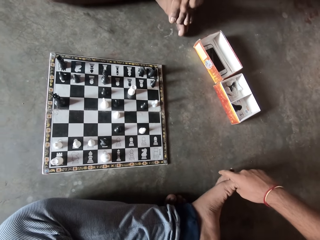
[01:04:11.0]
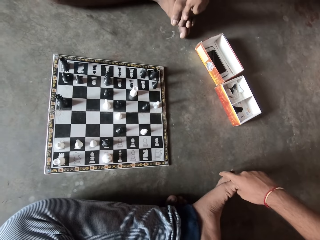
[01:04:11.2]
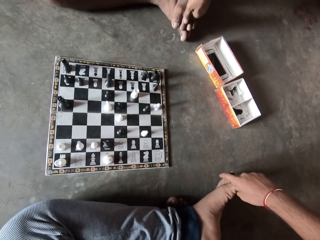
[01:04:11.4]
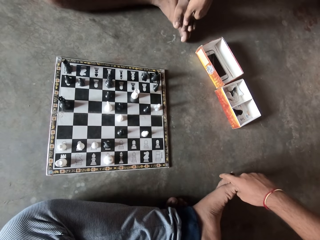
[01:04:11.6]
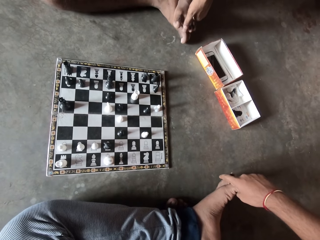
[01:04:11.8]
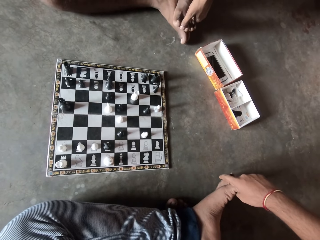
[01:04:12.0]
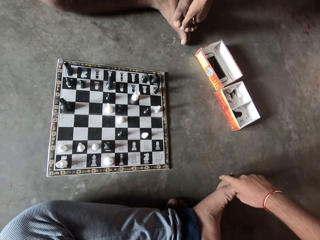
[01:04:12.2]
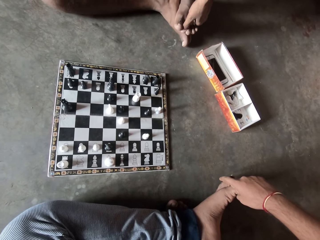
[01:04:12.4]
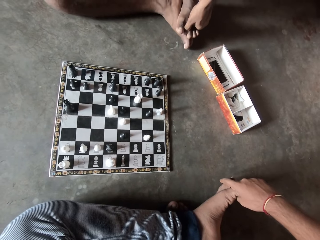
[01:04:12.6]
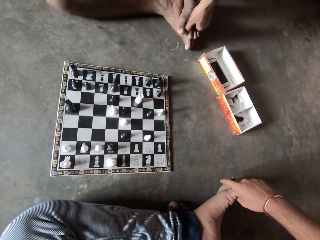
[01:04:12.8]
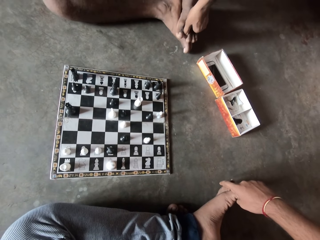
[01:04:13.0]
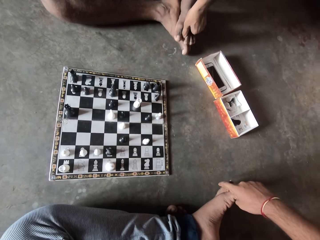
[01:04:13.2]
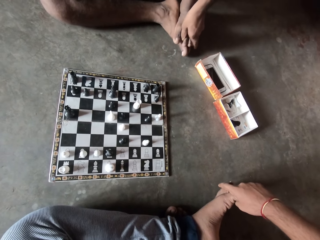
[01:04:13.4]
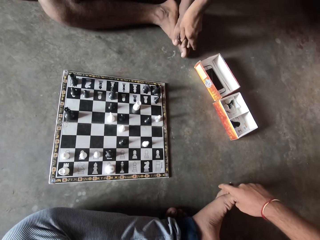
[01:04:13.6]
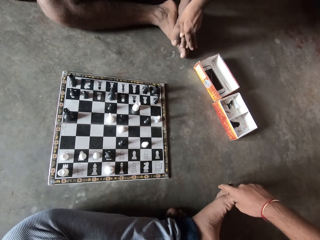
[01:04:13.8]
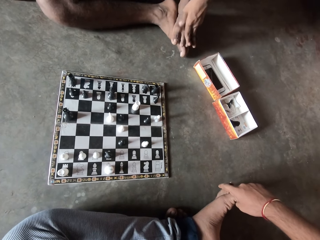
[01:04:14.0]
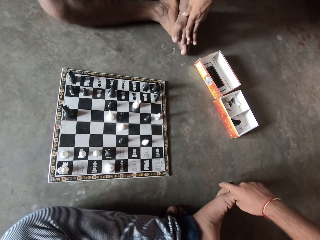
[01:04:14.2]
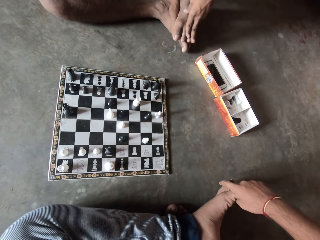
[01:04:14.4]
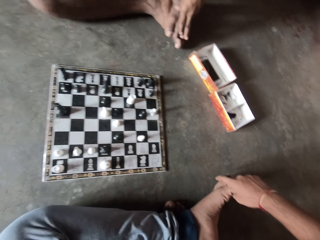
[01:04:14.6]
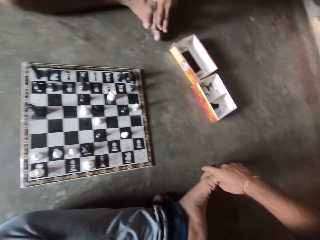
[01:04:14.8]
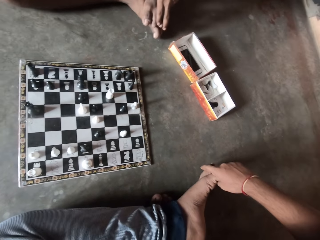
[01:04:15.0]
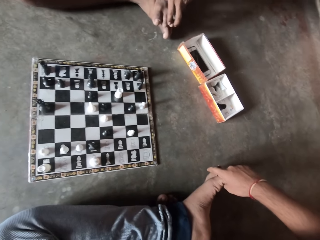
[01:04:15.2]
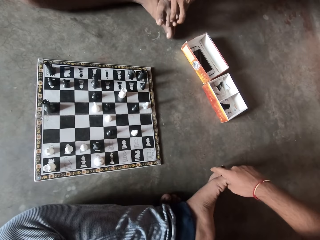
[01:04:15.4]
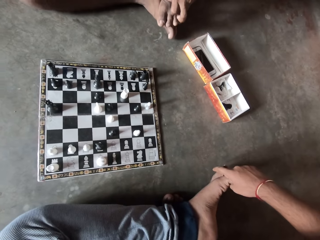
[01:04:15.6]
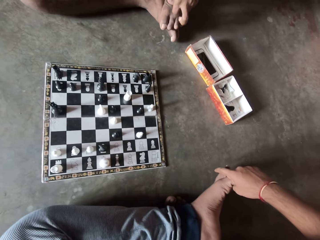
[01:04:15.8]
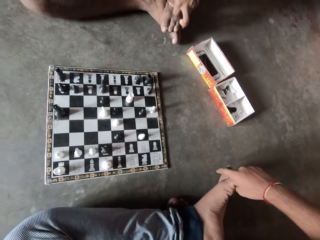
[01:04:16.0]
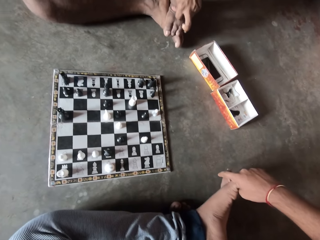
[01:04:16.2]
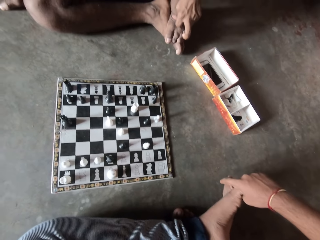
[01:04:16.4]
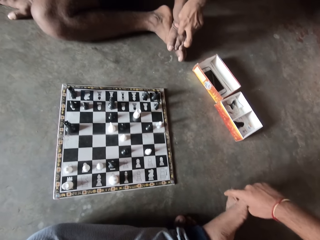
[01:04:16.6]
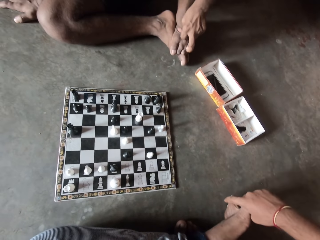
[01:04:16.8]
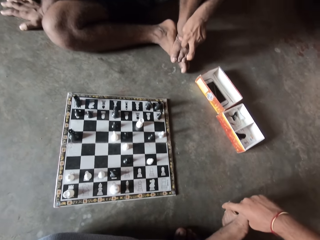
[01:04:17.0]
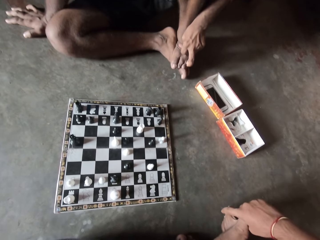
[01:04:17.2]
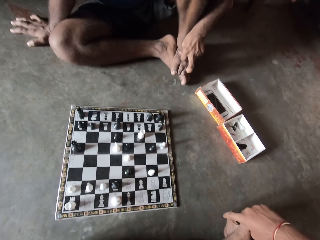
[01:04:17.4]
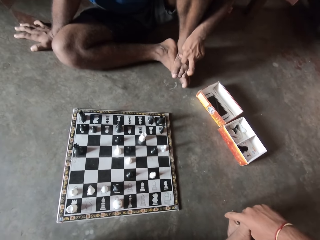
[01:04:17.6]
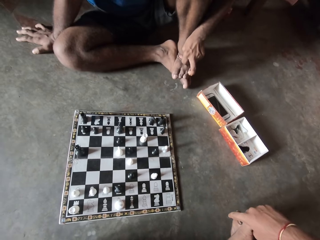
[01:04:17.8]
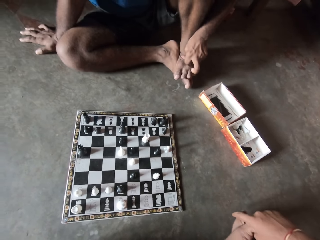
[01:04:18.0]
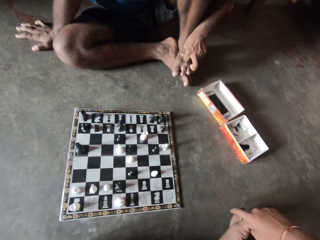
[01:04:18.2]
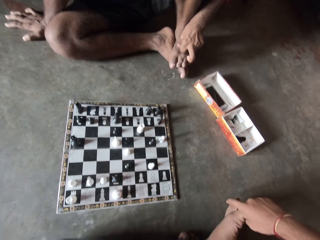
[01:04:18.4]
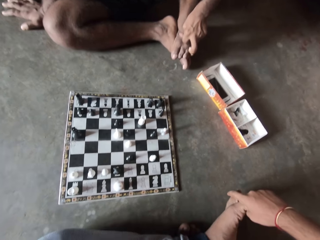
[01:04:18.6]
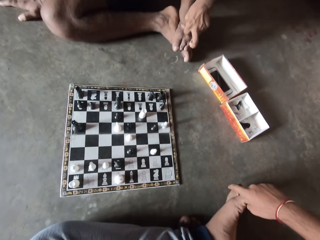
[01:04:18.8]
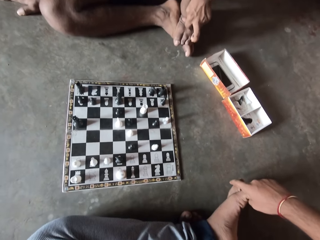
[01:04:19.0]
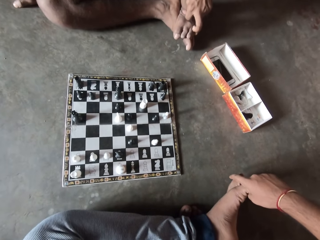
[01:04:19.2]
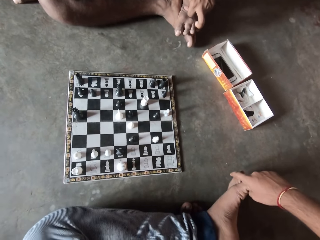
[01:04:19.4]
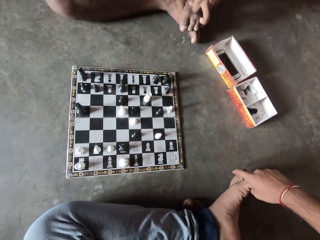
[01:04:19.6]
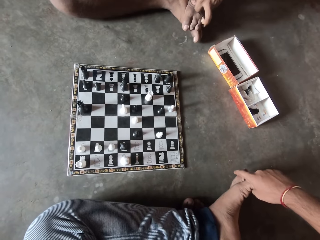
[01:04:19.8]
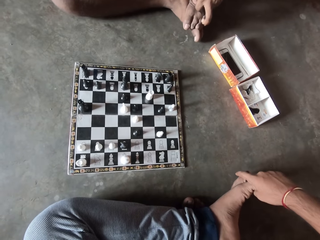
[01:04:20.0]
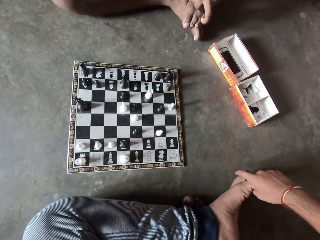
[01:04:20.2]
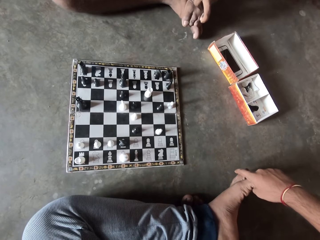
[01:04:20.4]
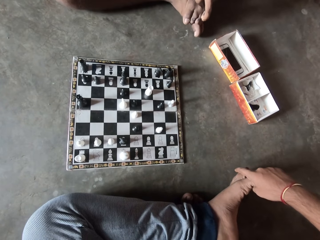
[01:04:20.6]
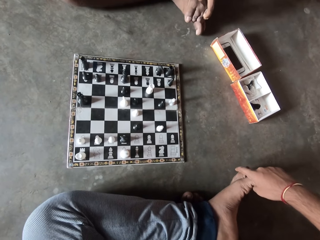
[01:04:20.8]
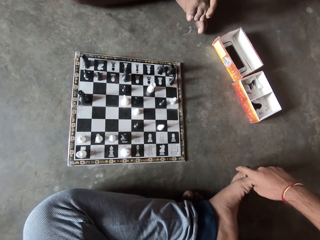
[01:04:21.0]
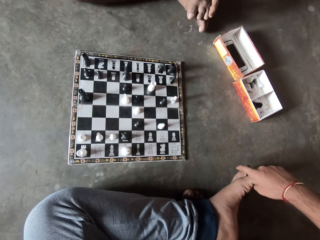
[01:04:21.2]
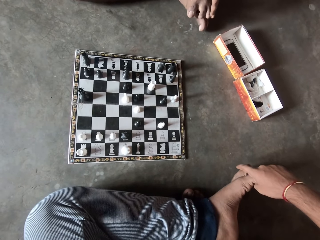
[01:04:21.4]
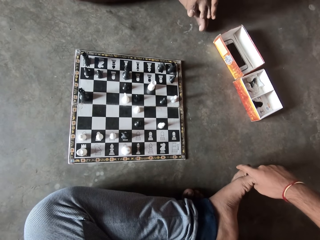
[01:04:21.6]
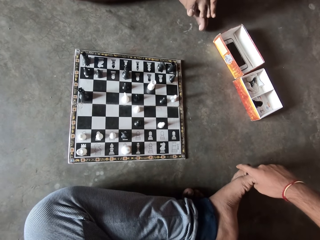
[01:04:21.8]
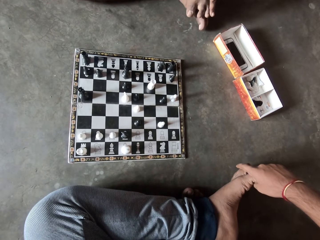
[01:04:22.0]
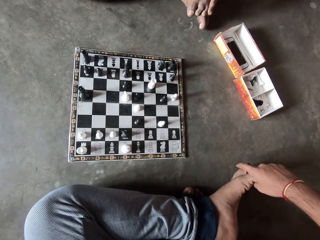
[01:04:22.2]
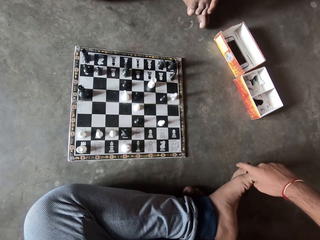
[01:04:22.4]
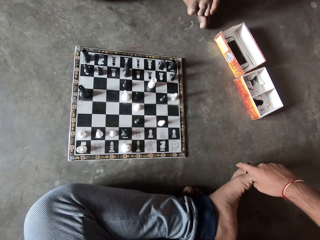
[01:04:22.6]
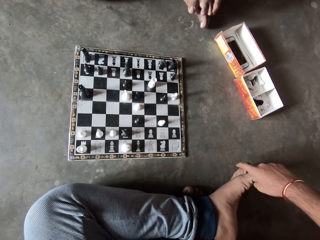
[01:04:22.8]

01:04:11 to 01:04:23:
A man holds his feet.

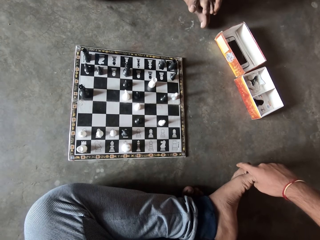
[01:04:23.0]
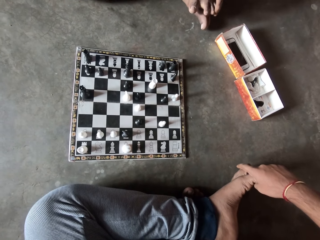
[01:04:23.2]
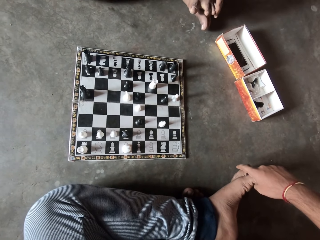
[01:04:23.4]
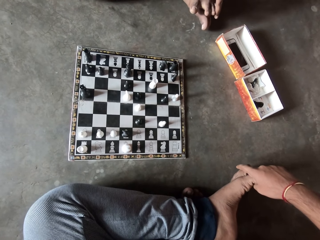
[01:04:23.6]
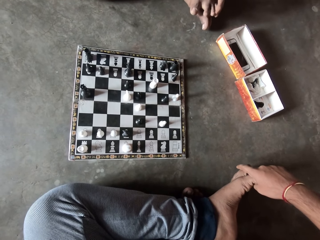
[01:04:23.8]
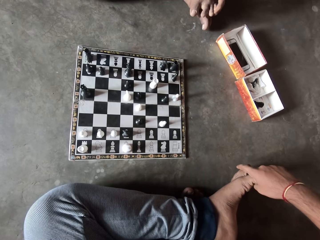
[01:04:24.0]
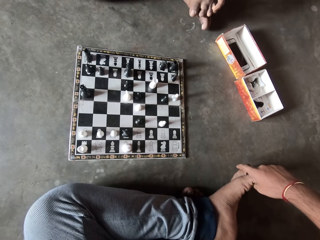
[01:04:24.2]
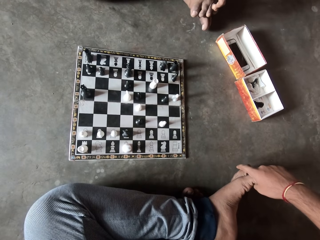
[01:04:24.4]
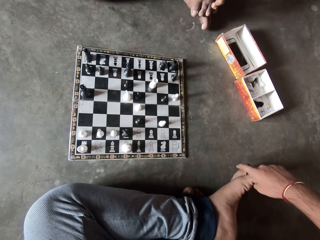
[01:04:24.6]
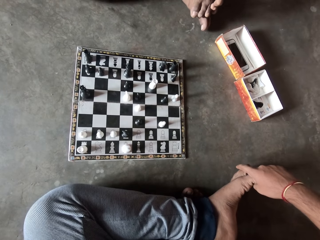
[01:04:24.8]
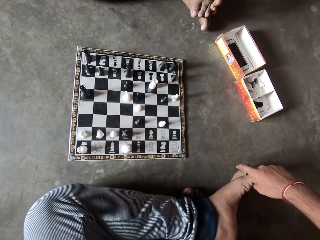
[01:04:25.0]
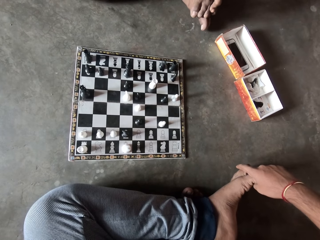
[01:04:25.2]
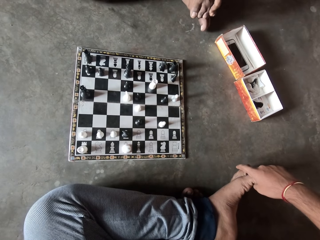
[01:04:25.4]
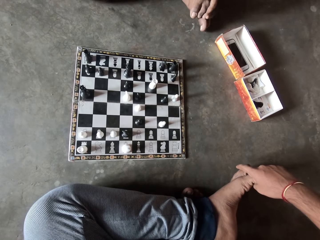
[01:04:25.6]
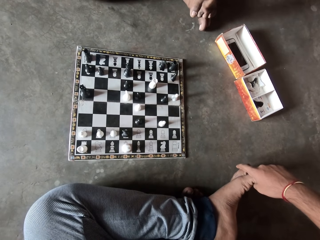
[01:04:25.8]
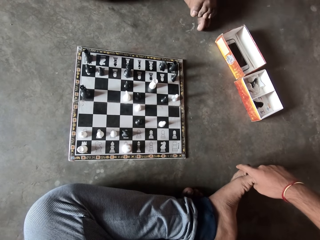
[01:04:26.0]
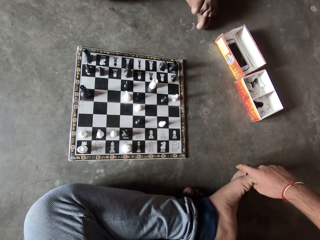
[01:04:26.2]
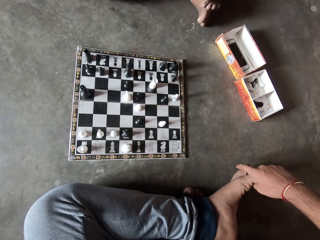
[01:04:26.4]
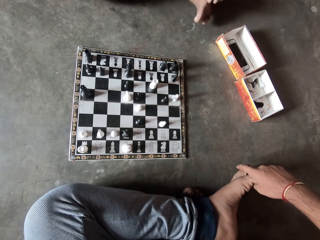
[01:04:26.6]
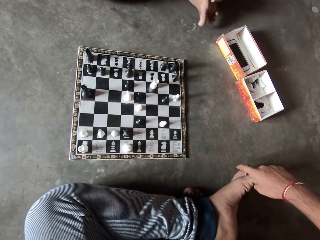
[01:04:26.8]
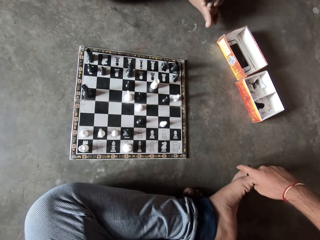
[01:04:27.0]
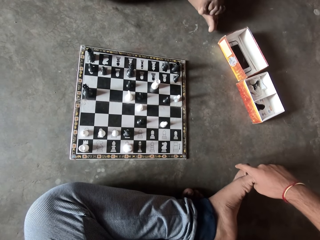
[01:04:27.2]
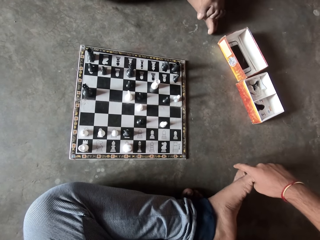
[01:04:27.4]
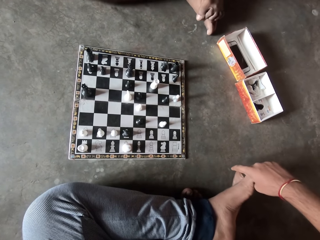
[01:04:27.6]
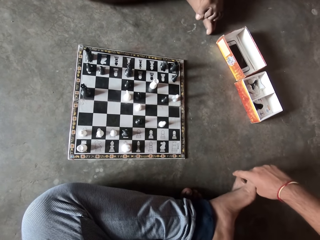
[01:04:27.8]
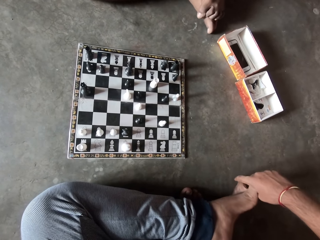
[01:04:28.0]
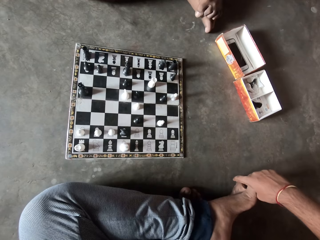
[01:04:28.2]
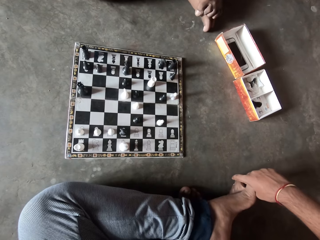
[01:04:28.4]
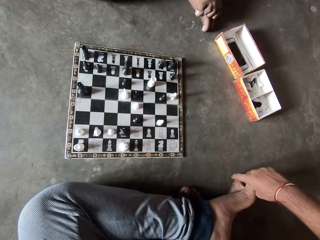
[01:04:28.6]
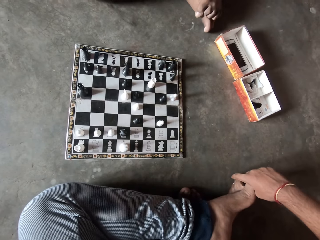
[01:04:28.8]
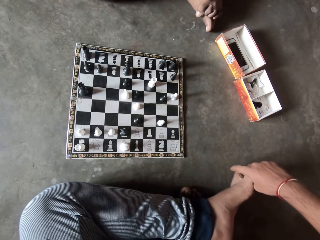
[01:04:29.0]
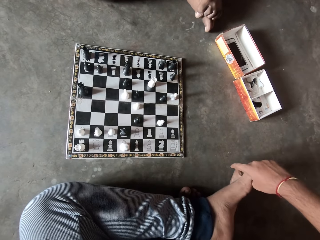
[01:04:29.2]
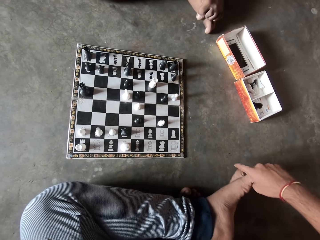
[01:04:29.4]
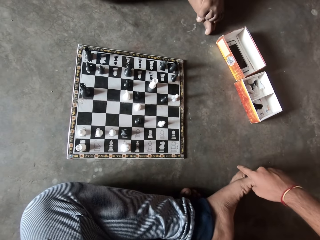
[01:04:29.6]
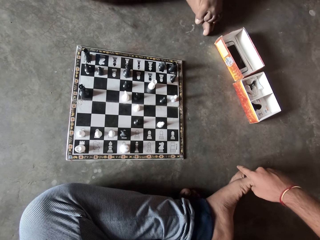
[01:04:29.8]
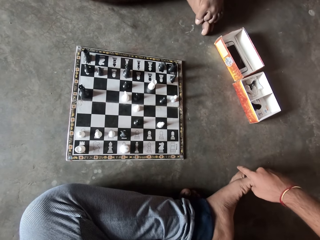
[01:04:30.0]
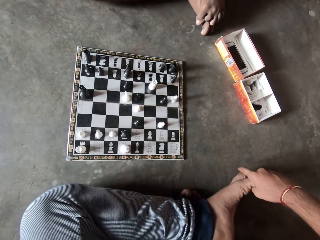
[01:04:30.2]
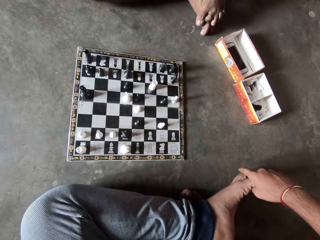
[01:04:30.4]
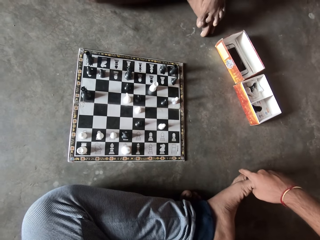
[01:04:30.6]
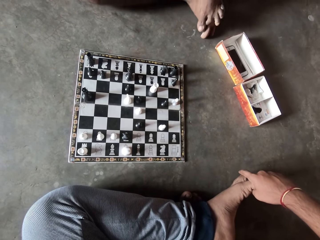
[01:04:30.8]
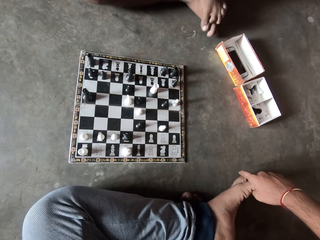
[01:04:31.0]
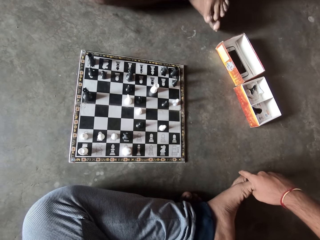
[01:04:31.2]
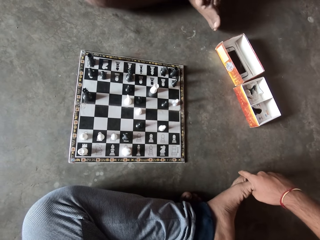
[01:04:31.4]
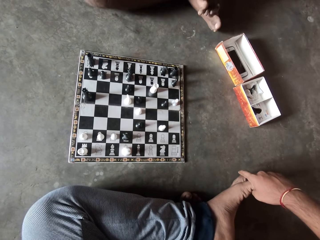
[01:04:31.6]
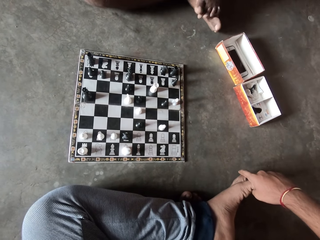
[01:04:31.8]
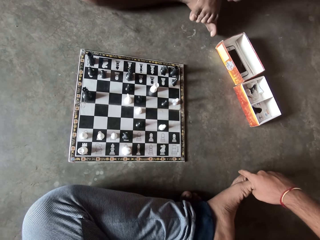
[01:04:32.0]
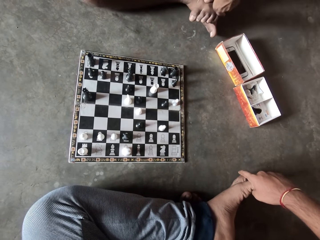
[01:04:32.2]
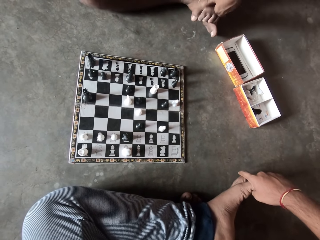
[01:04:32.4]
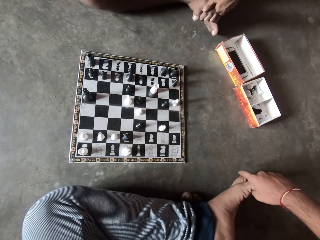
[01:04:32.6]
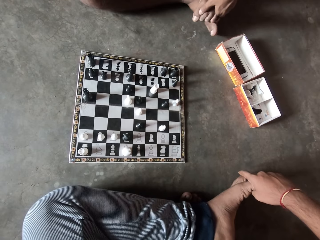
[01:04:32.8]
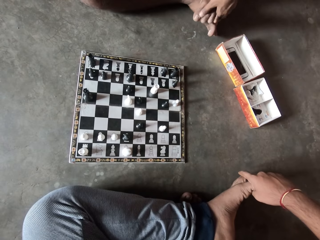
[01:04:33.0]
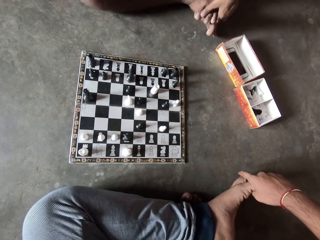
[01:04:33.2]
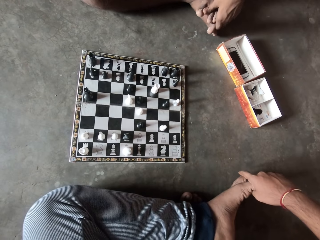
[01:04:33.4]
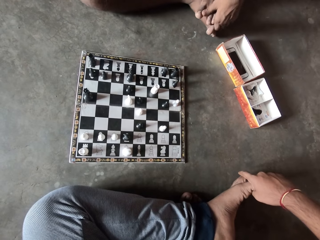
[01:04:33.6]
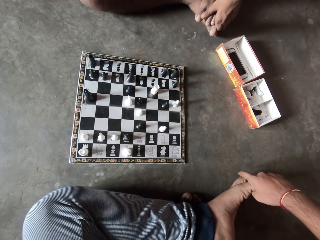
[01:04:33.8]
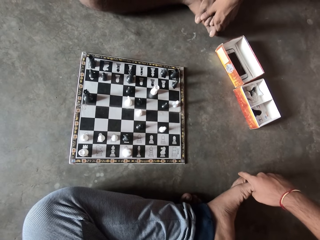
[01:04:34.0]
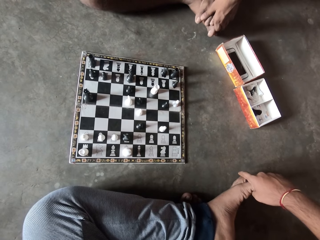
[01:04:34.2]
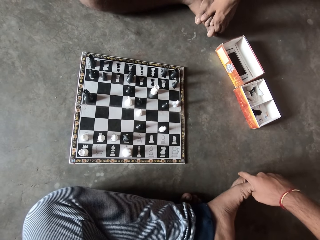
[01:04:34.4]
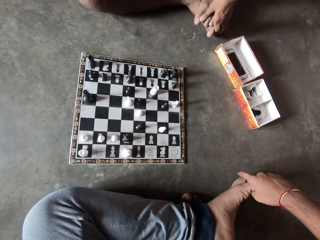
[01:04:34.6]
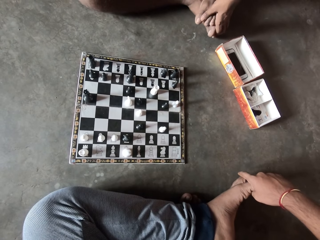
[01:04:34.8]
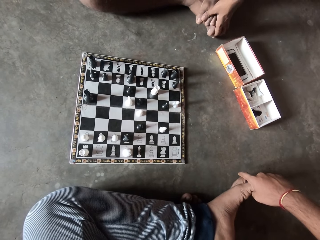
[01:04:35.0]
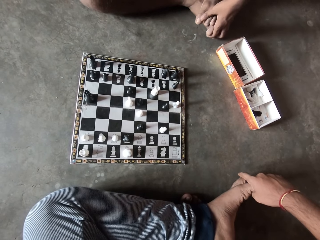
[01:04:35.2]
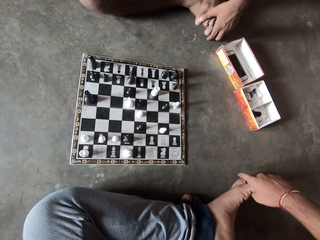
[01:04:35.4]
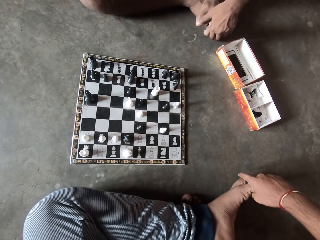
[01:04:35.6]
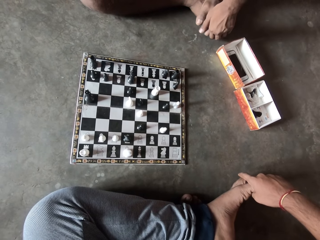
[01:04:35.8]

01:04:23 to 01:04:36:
A man steps on his feet. The man holds his feet.
